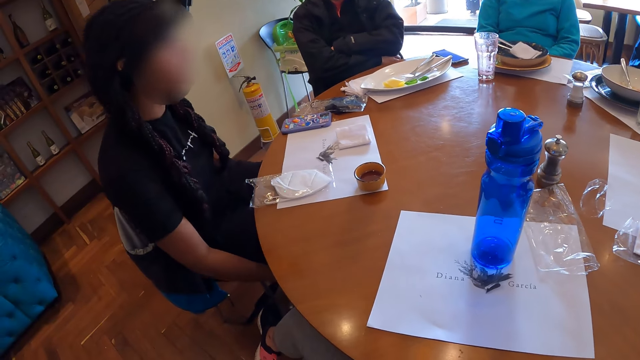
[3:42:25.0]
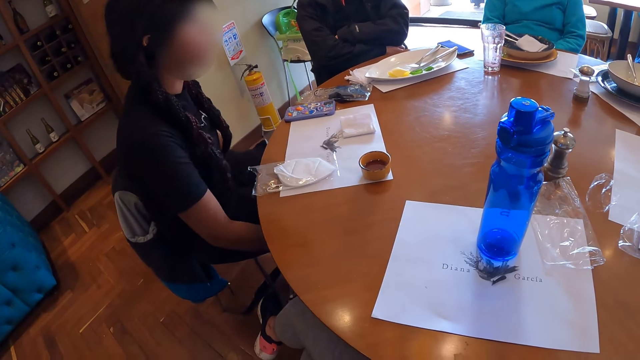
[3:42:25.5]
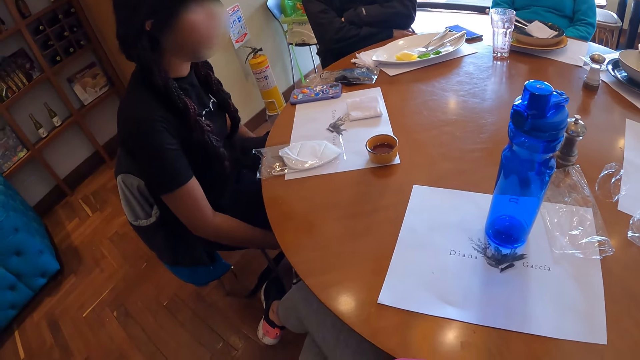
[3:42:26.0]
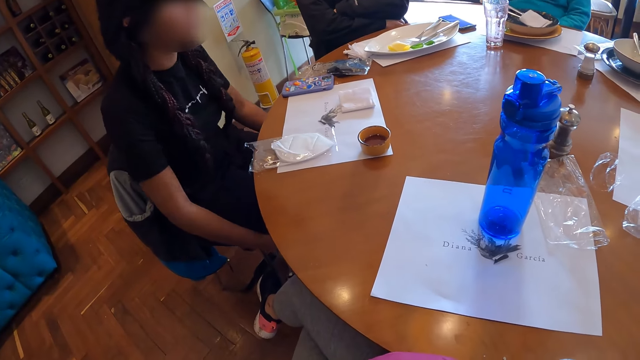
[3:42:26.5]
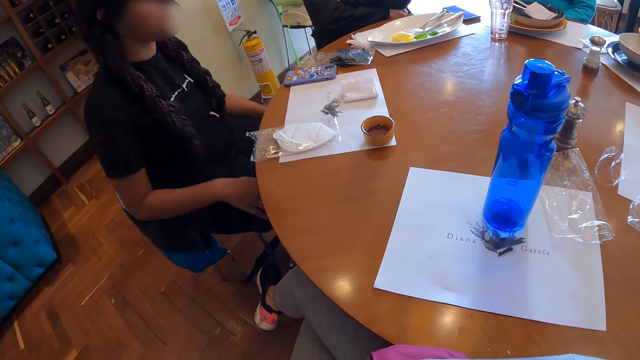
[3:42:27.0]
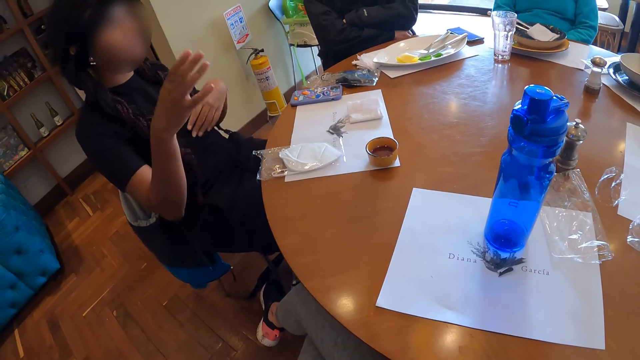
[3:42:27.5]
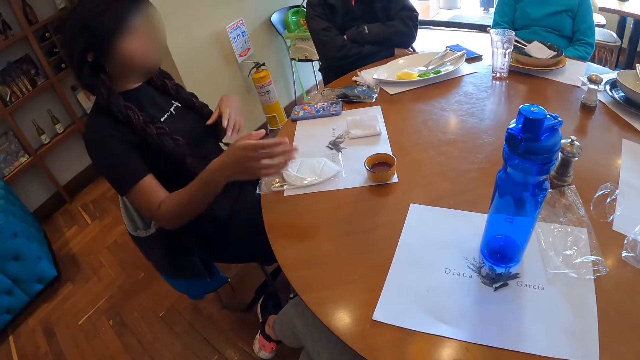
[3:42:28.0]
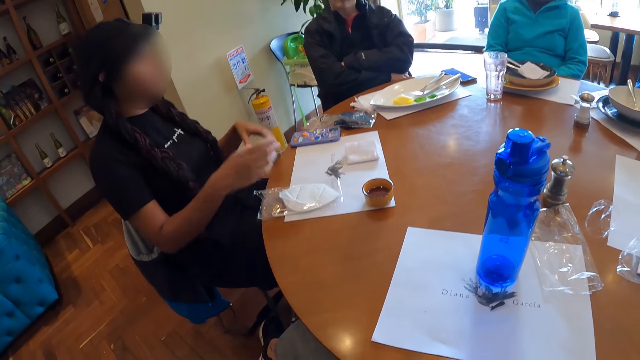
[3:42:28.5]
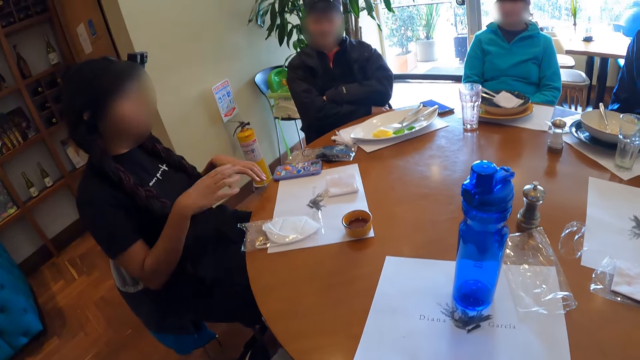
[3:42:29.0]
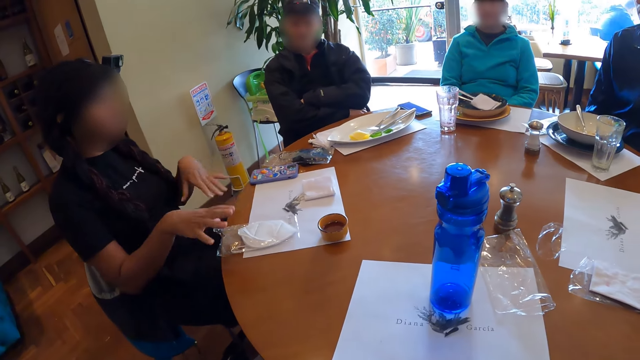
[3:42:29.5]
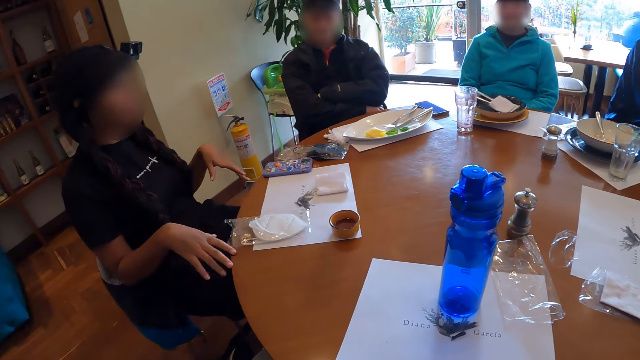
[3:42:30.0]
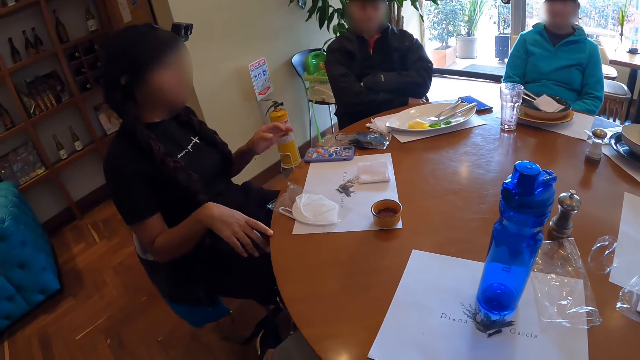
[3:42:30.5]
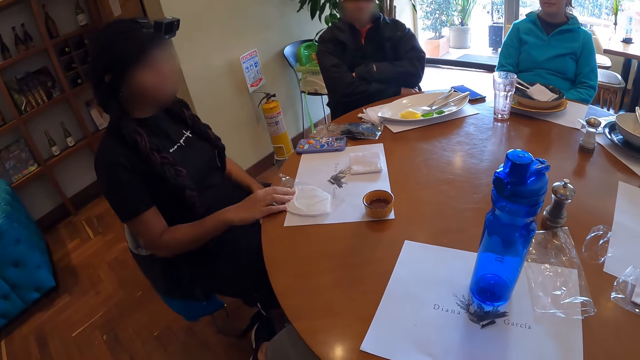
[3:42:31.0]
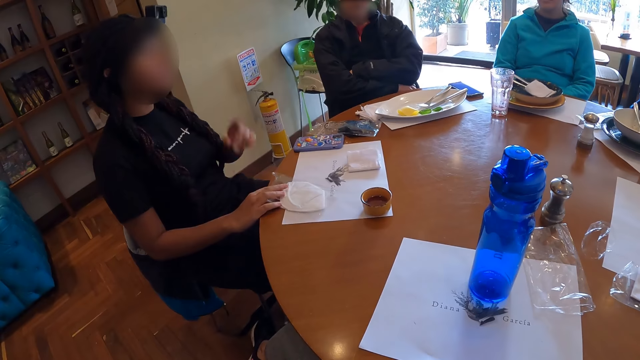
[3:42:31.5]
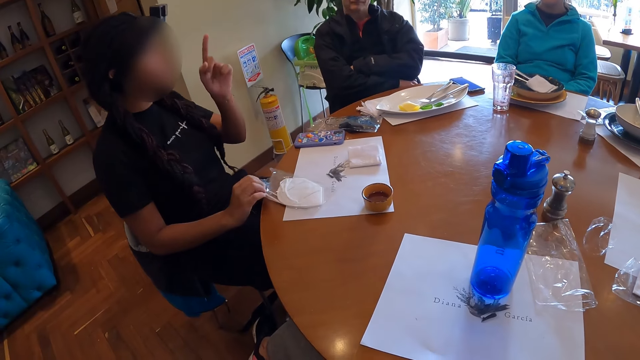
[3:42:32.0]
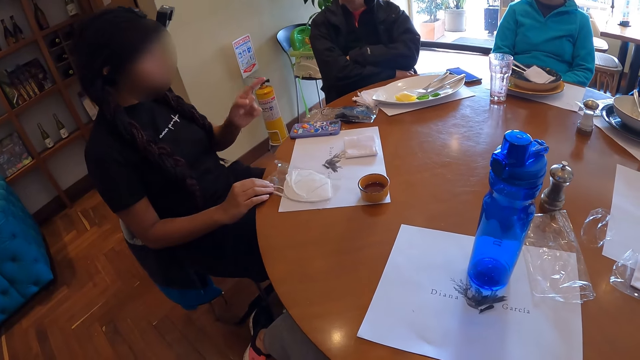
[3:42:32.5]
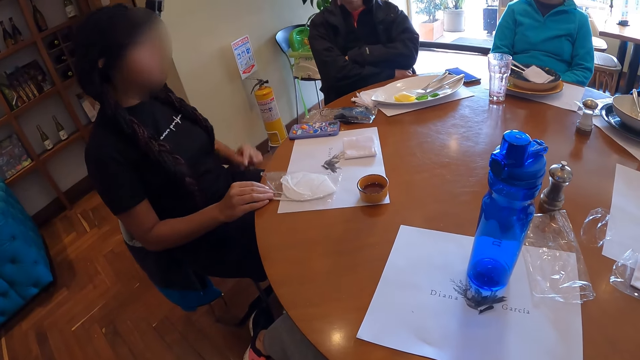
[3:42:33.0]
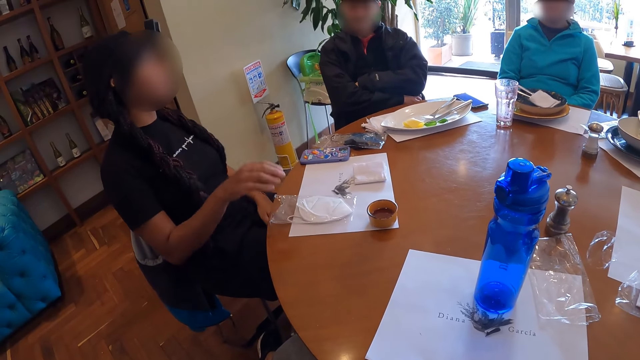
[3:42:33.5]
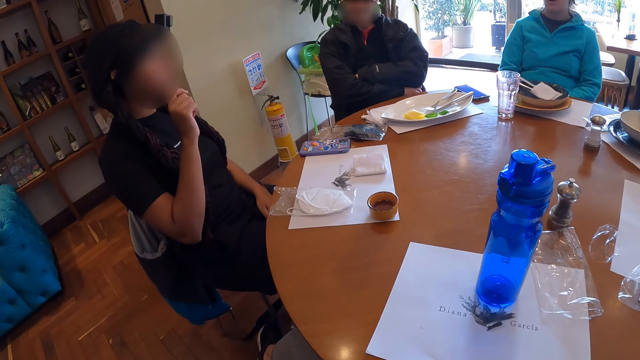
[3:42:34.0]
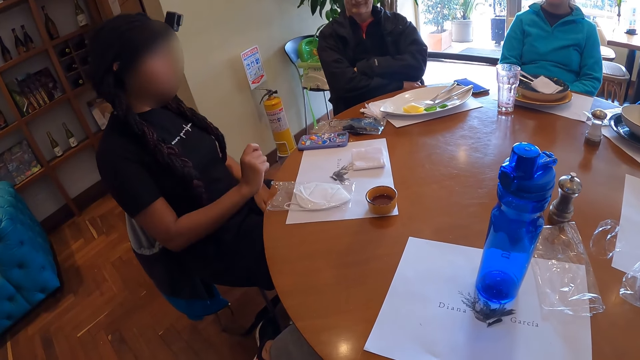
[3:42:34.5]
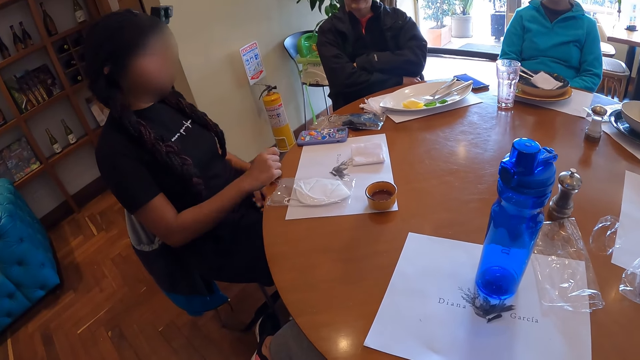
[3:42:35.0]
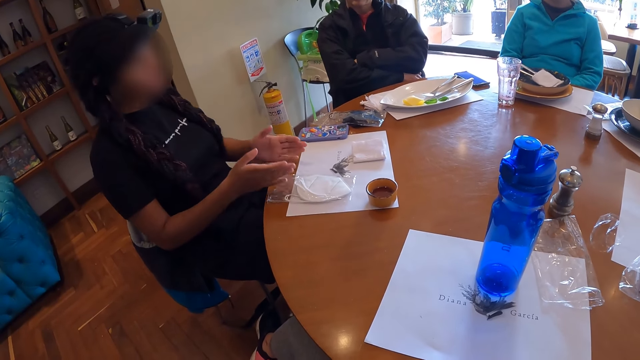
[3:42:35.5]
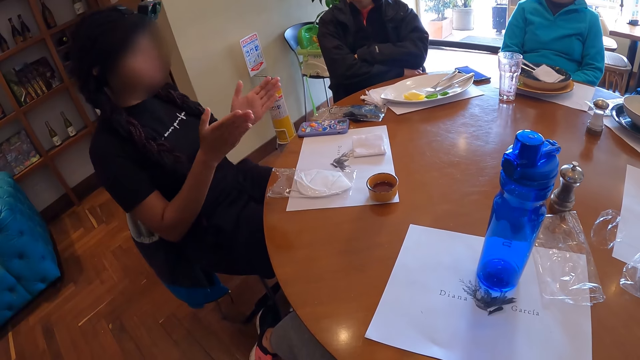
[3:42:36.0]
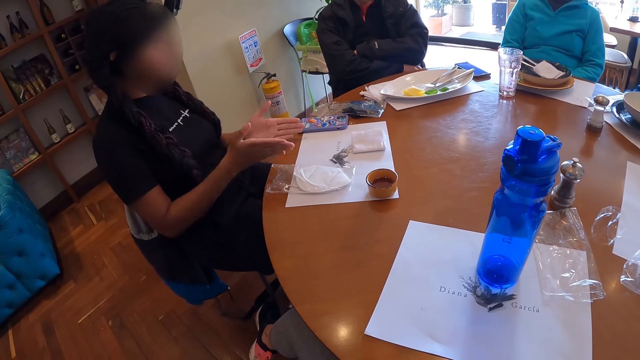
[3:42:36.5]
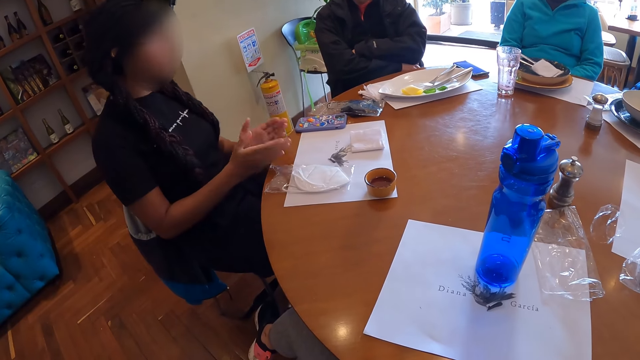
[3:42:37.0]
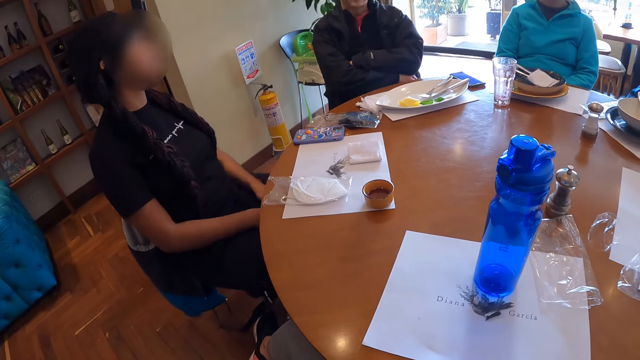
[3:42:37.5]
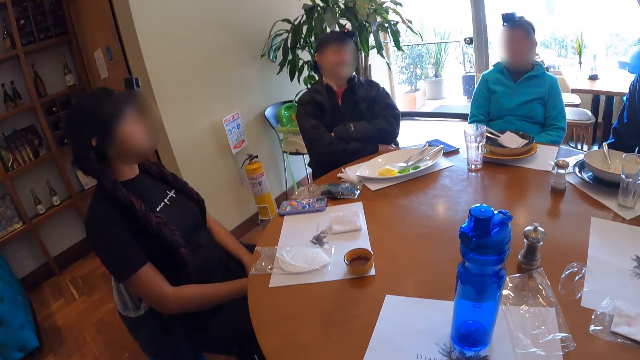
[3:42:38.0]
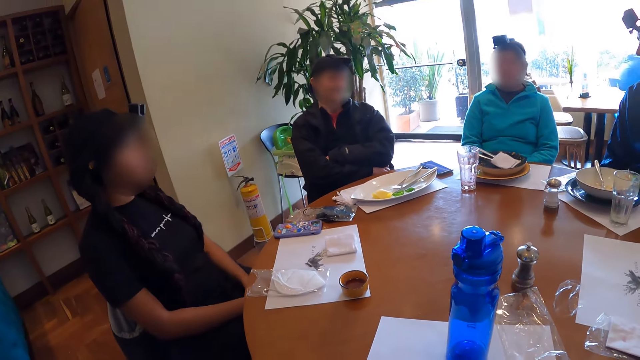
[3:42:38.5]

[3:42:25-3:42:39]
A woman gesticulates with both hands. The woman touches the packaged facemask on the table with her right hand. The woman gesticulates with her left hand. The woman gesticulates with both hands.

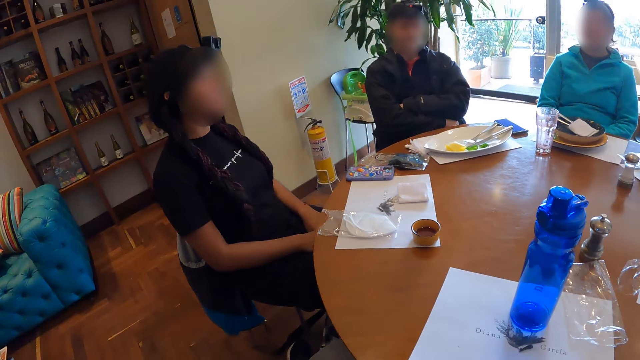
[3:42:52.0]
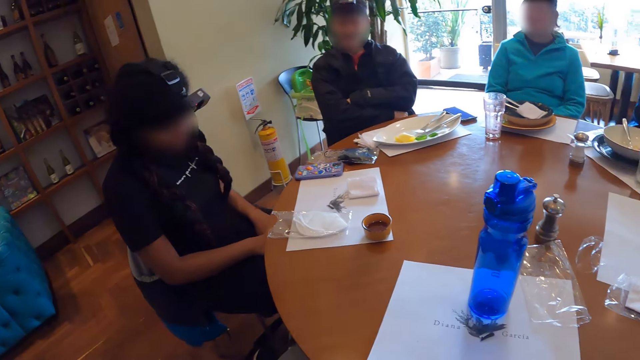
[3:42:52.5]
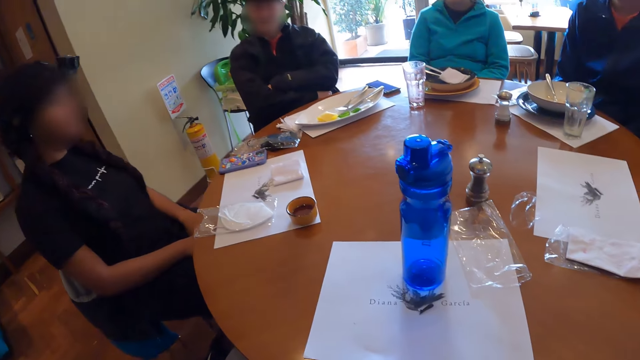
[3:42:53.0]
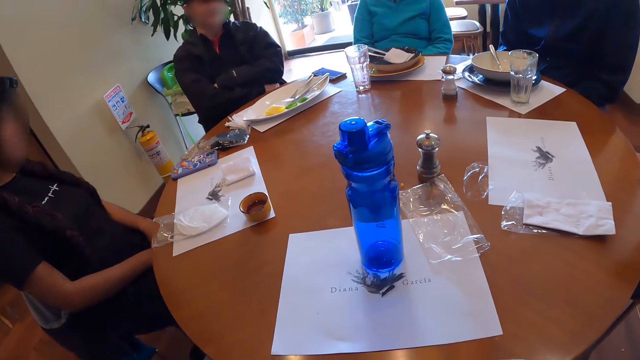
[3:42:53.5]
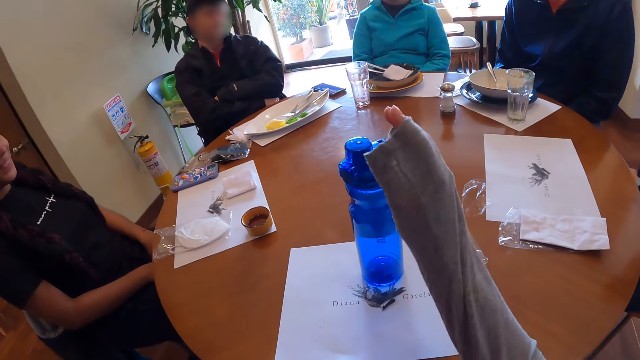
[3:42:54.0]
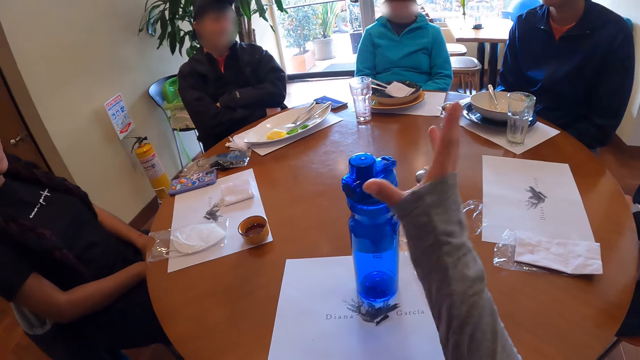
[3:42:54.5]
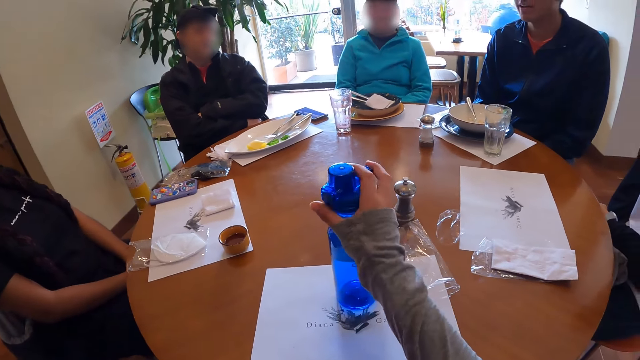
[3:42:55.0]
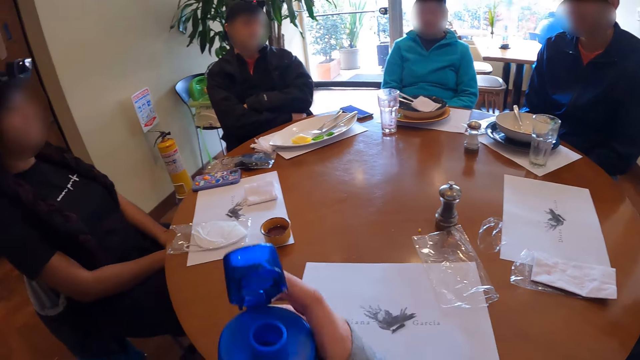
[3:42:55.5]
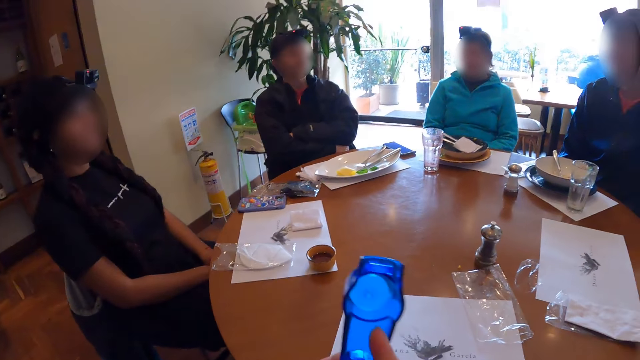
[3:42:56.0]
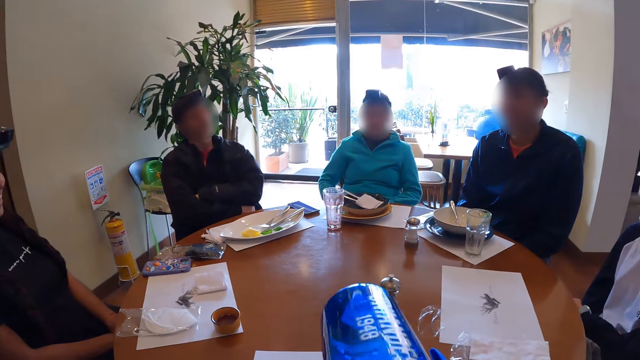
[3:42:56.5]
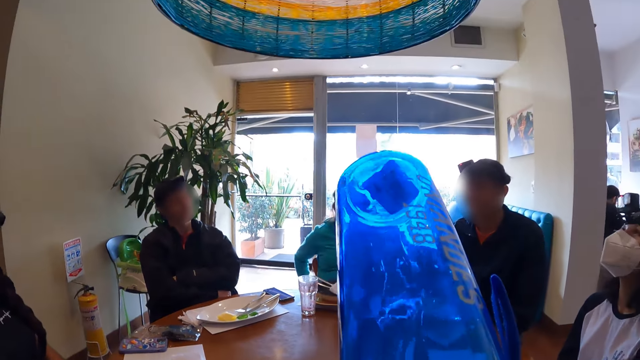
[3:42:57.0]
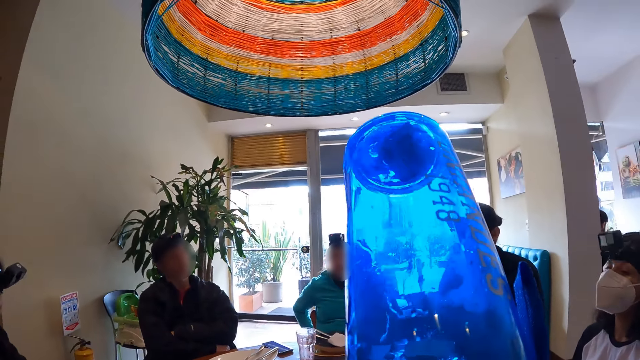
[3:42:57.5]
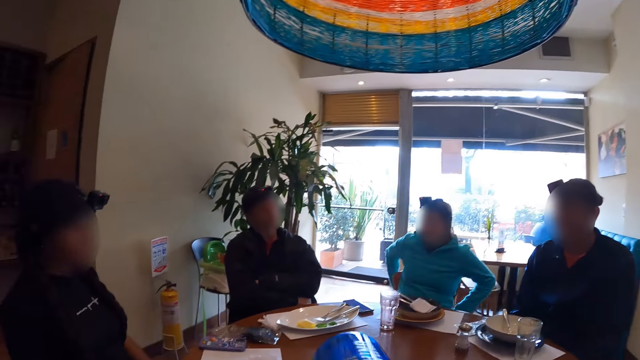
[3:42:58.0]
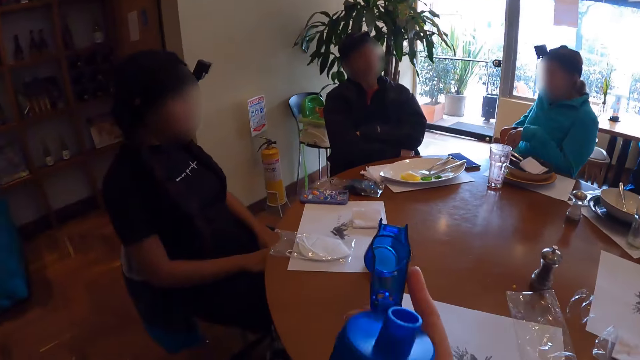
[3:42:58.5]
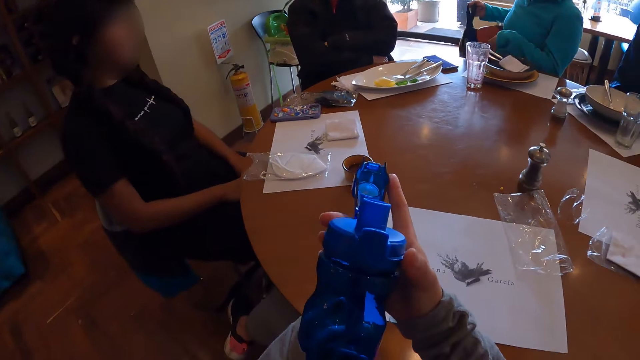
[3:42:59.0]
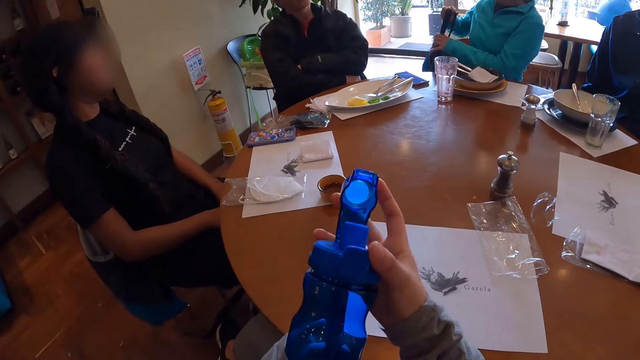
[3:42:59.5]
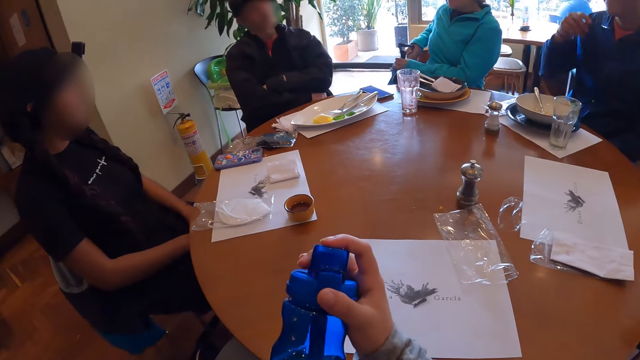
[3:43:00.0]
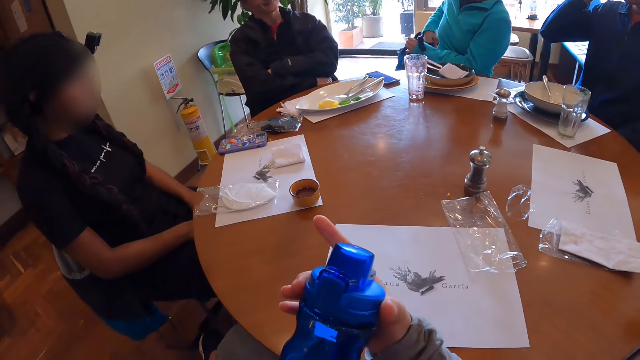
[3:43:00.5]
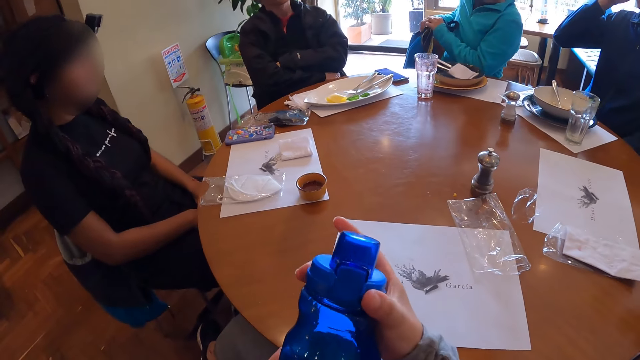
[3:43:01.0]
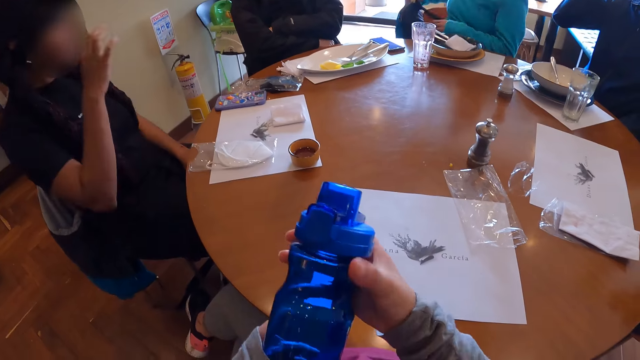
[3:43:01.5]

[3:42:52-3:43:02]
The camera wearer gesticulates with her right hand. She picks up the water bottle from the table with her right hand, opens the water bottle lid with her right hand, and drinks from the water bottle with her right hand. A woman picks up a bag behind a seat with her right hand. The camera wearer closes the water bottle lid with her right hand. The woman passes the bag to her left hand. A man touches his head with his left hand. Another woman touches her eyes with her right hand.
